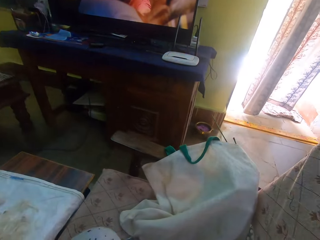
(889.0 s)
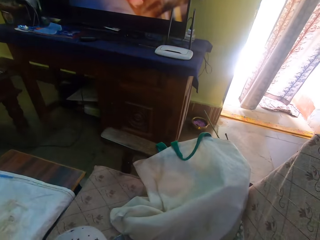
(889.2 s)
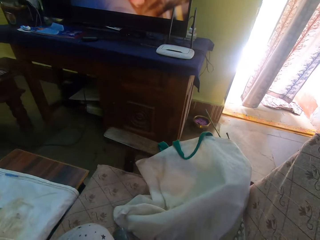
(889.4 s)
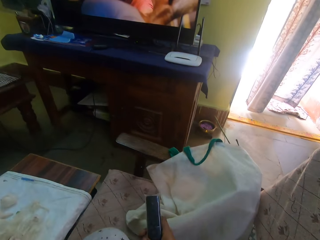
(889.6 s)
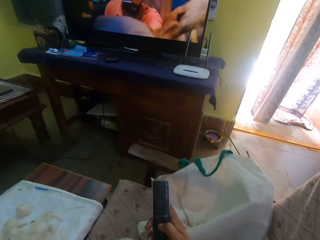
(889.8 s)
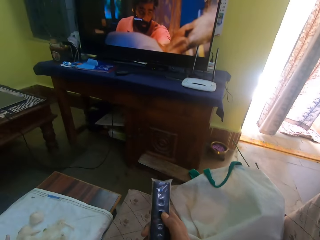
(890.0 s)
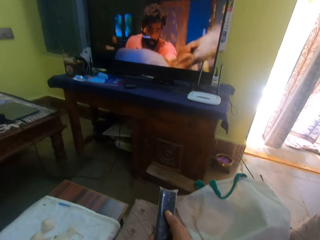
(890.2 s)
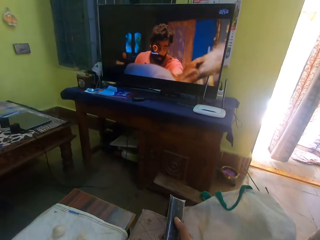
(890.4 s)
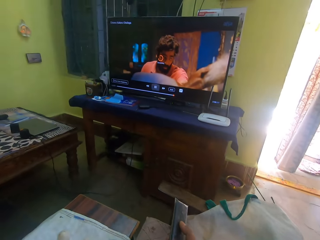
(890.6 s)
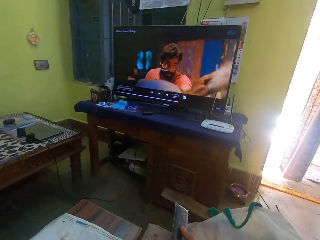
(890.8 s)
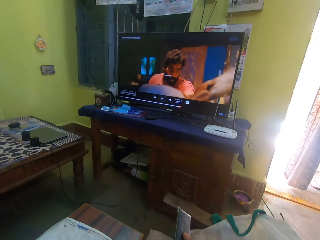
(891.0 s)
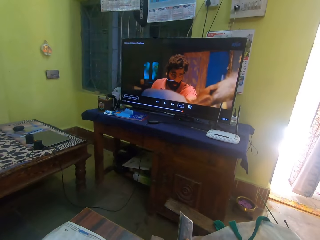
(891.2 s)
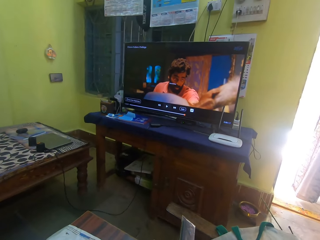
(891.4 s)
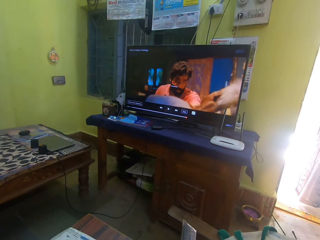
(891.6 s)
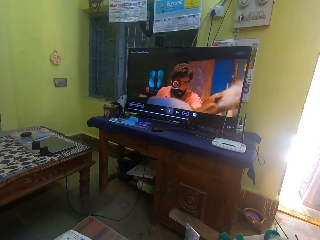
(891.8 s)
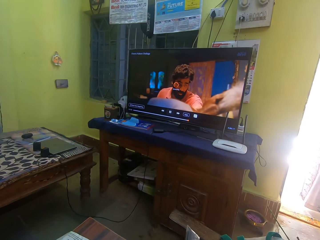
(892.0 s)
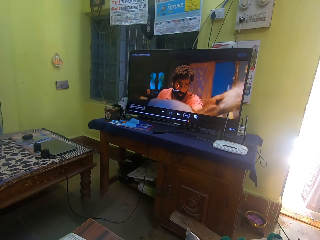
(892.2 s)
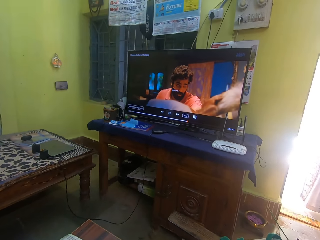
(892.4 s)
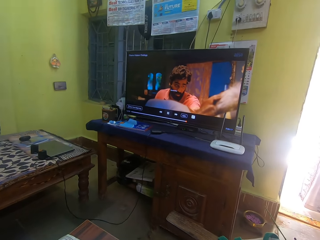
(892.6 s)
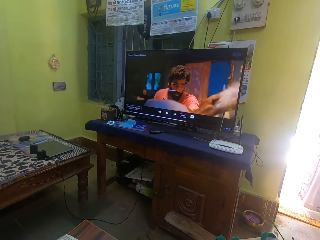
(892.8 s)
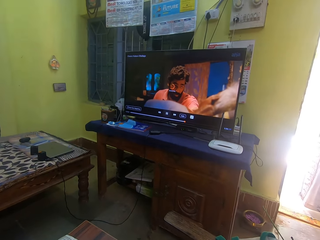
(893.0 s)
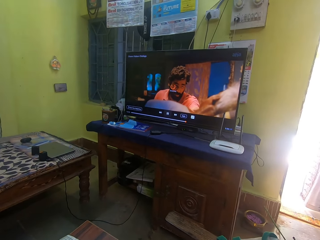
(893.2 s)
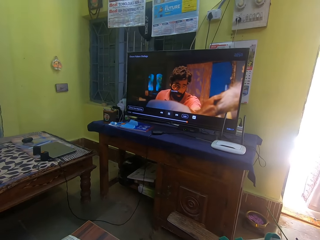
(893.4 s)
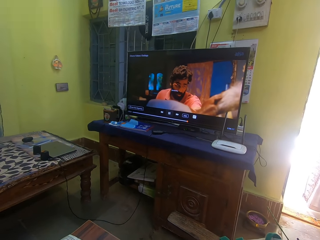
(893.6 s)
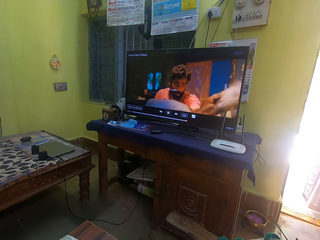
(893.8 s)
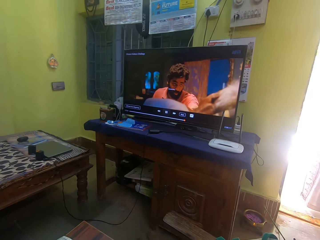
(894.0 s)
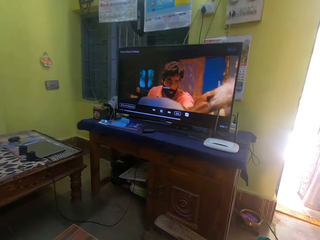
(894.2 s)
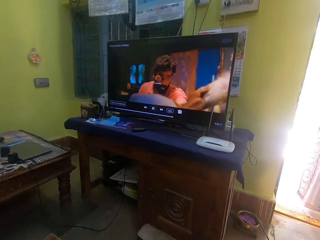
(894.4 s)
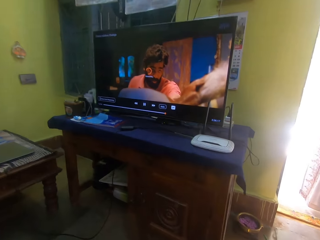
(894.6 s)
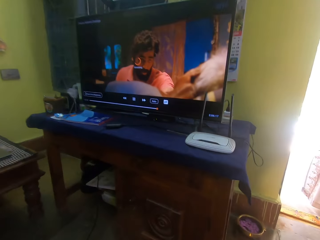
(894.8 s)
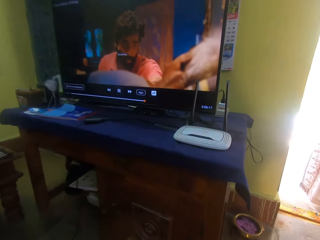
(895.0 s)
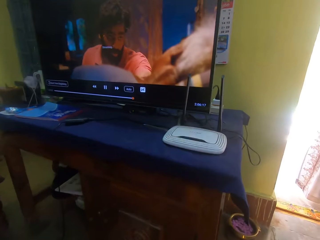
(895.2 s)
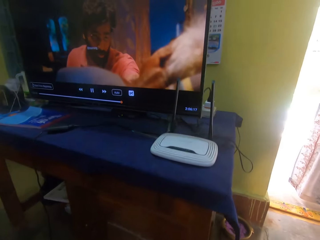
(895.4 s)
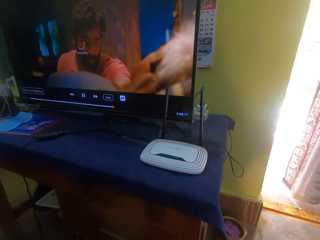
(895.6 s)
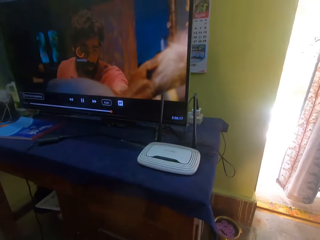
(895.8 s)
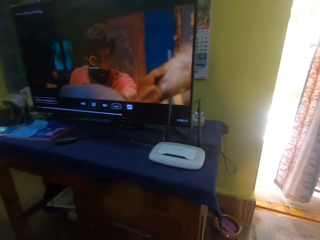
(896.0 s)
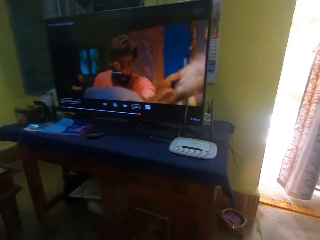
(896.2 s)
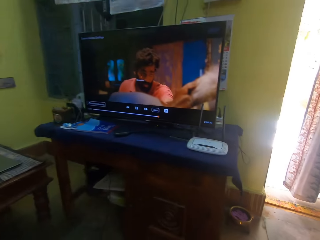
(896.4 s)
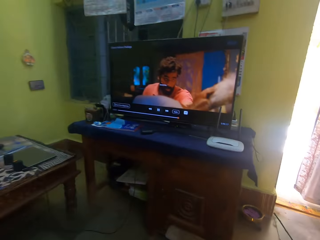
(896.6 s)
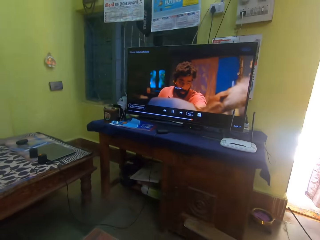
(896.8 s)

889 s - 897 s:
The camera wearer holds a remote. They operate the TV. They move towards the TV and look around.

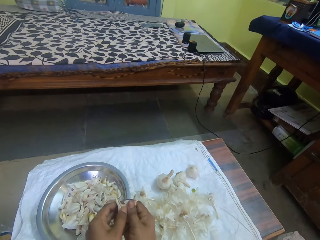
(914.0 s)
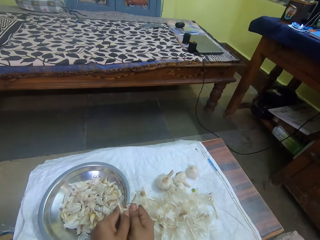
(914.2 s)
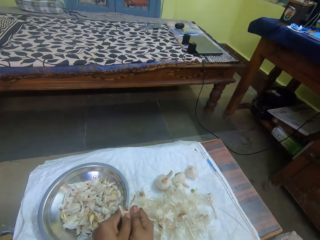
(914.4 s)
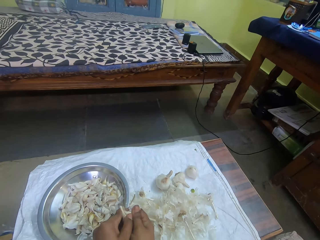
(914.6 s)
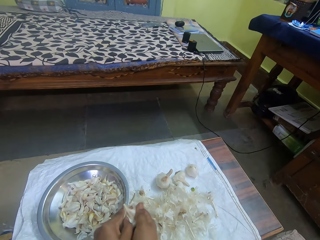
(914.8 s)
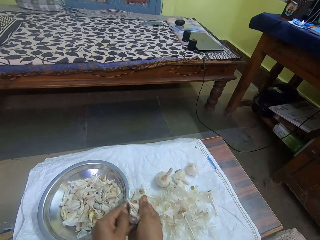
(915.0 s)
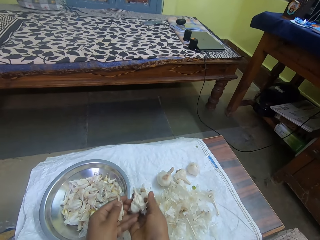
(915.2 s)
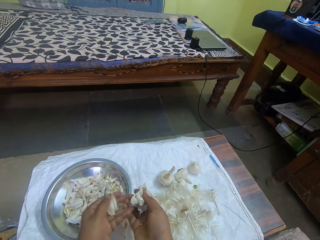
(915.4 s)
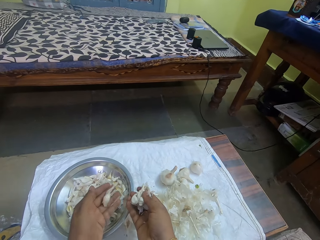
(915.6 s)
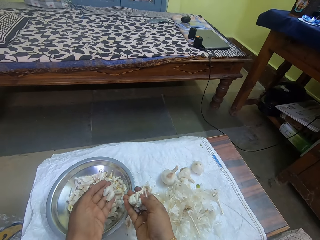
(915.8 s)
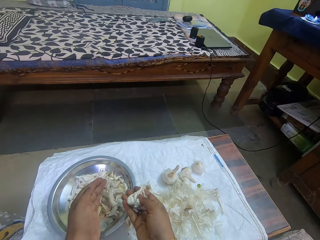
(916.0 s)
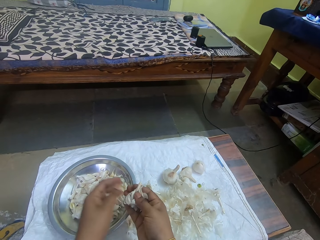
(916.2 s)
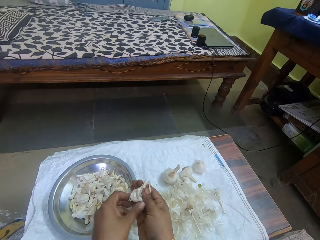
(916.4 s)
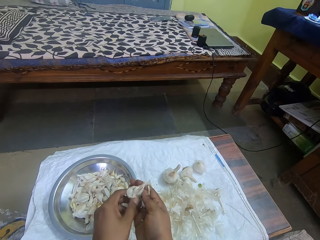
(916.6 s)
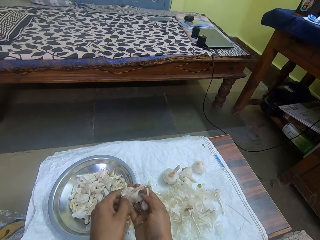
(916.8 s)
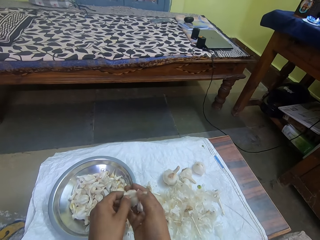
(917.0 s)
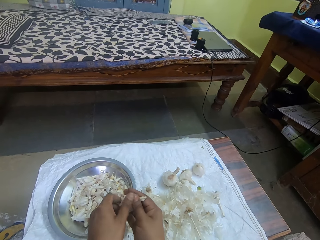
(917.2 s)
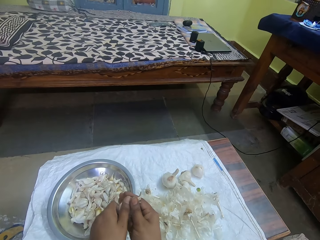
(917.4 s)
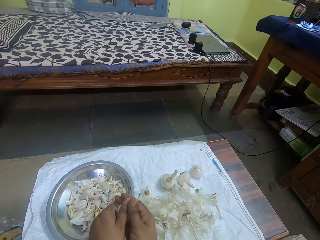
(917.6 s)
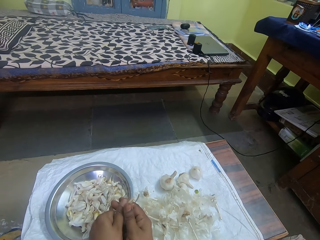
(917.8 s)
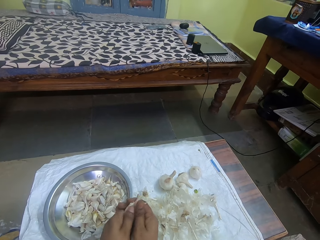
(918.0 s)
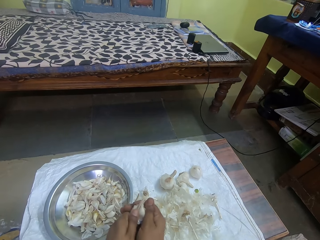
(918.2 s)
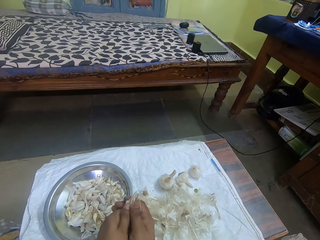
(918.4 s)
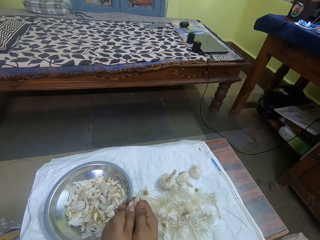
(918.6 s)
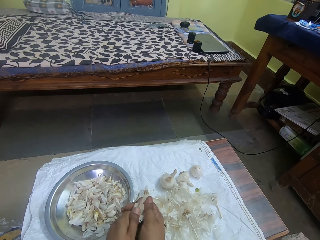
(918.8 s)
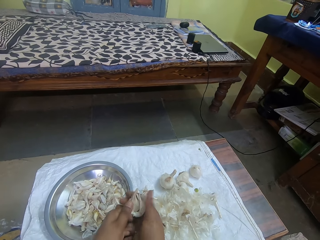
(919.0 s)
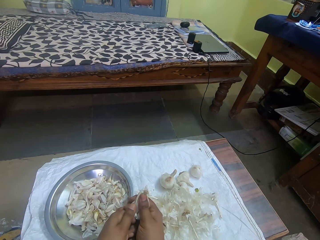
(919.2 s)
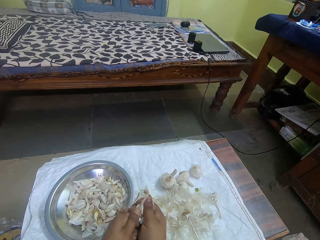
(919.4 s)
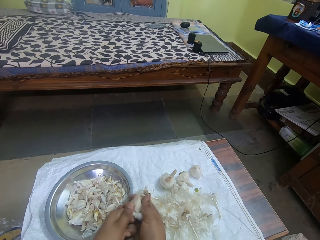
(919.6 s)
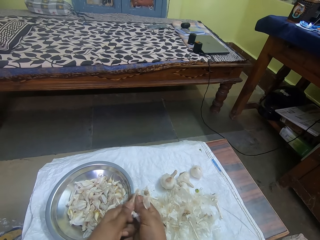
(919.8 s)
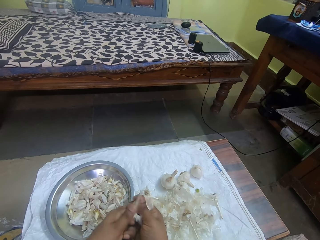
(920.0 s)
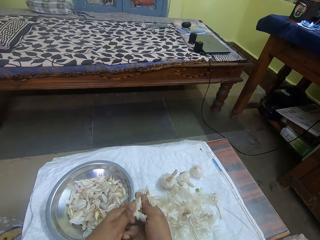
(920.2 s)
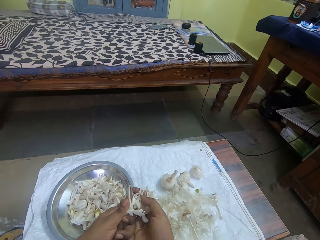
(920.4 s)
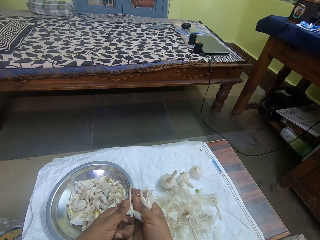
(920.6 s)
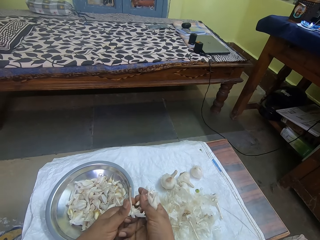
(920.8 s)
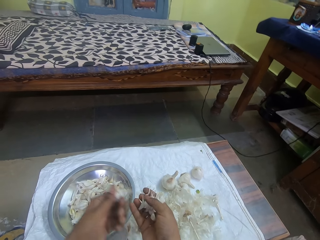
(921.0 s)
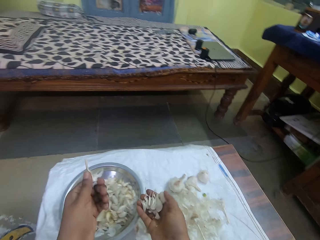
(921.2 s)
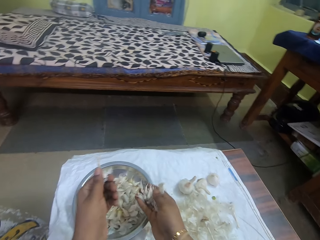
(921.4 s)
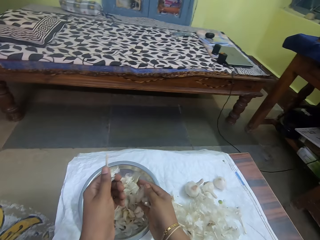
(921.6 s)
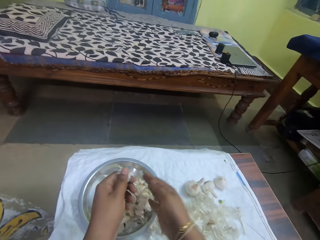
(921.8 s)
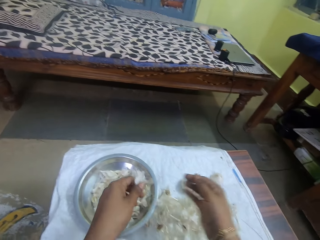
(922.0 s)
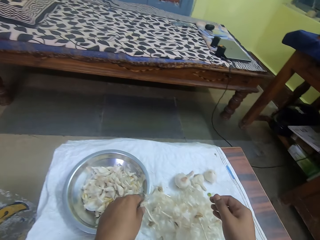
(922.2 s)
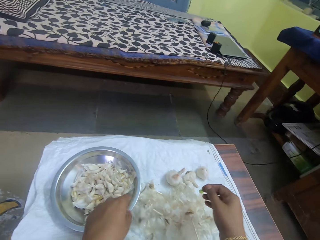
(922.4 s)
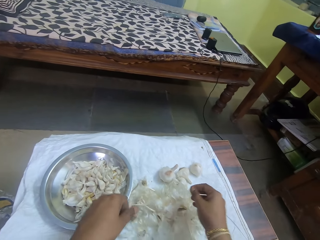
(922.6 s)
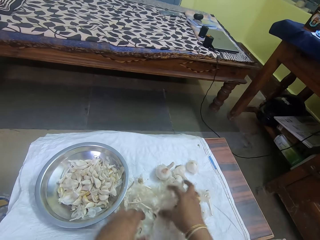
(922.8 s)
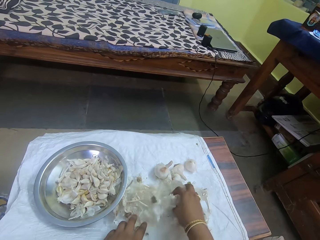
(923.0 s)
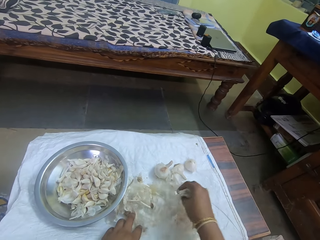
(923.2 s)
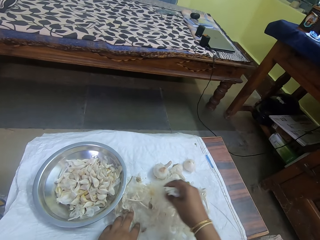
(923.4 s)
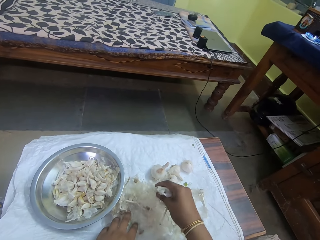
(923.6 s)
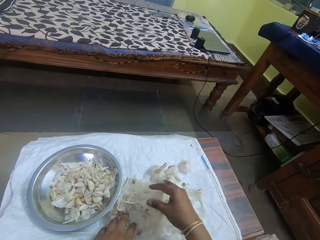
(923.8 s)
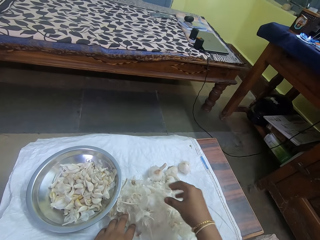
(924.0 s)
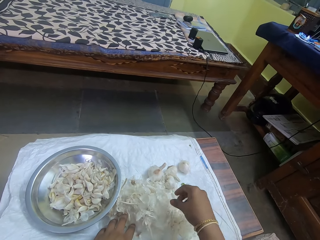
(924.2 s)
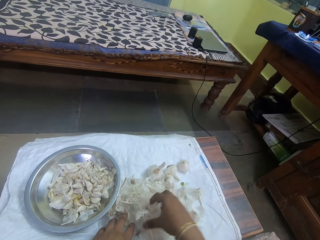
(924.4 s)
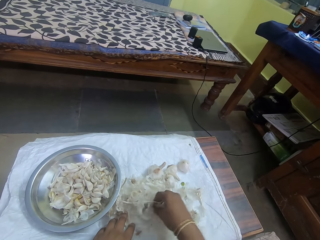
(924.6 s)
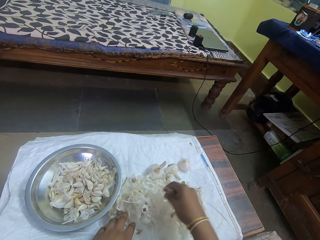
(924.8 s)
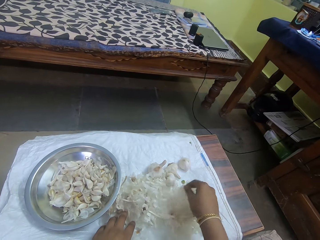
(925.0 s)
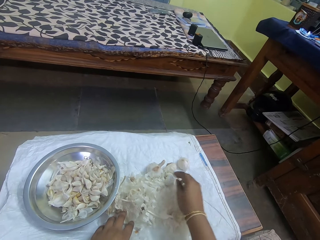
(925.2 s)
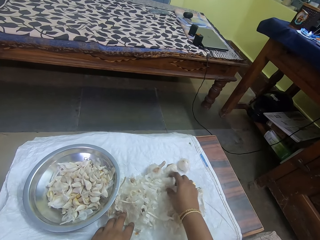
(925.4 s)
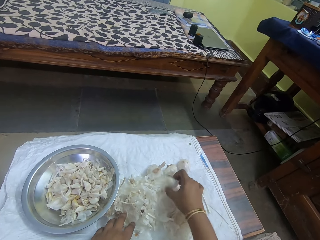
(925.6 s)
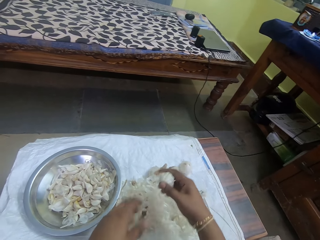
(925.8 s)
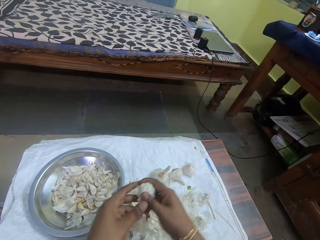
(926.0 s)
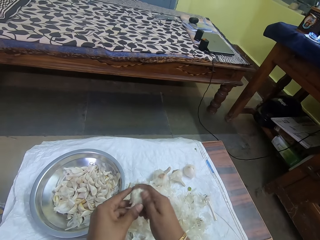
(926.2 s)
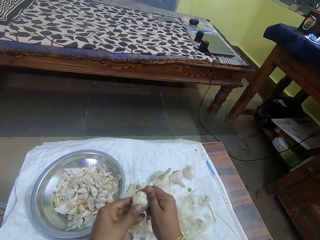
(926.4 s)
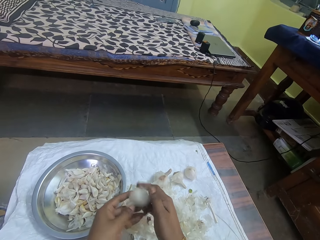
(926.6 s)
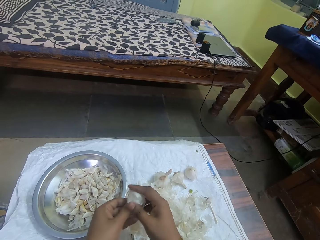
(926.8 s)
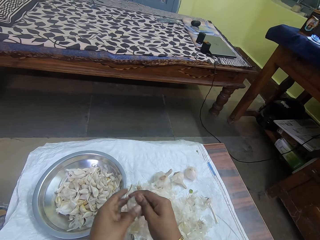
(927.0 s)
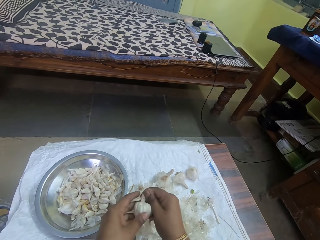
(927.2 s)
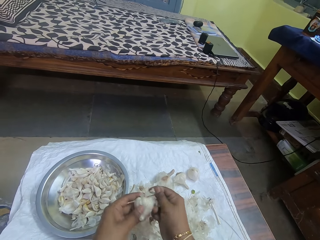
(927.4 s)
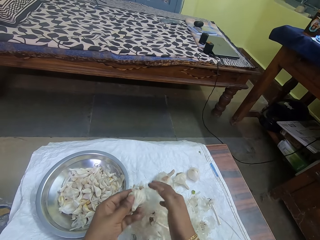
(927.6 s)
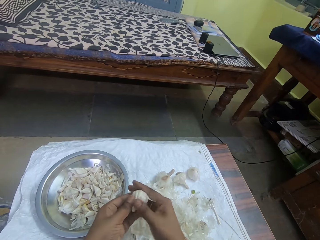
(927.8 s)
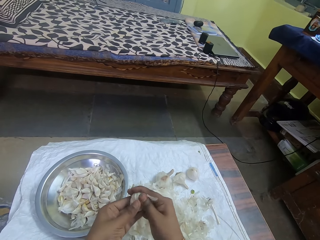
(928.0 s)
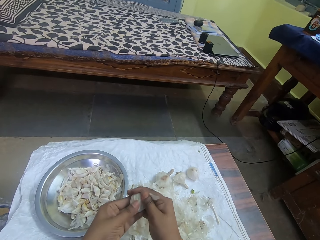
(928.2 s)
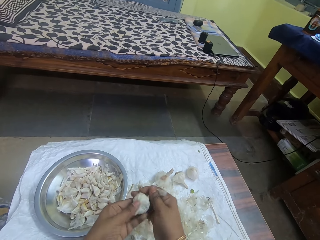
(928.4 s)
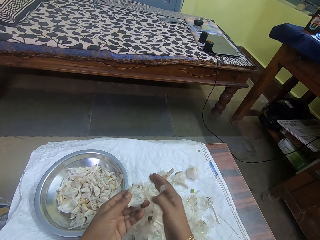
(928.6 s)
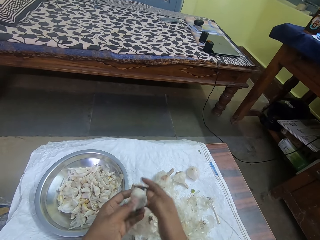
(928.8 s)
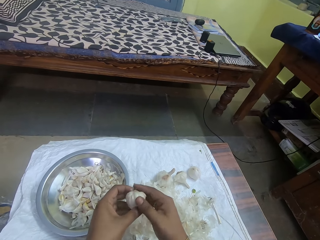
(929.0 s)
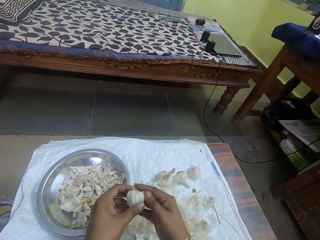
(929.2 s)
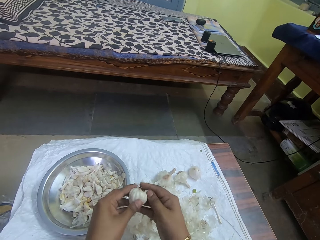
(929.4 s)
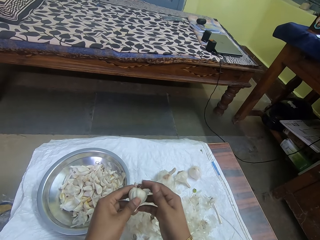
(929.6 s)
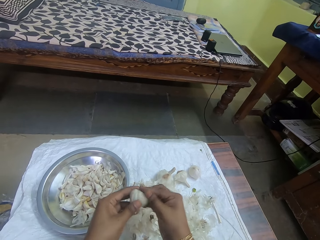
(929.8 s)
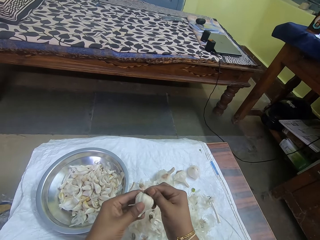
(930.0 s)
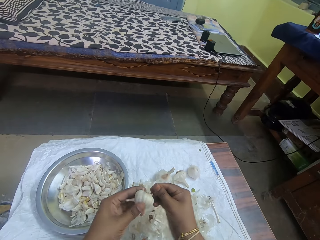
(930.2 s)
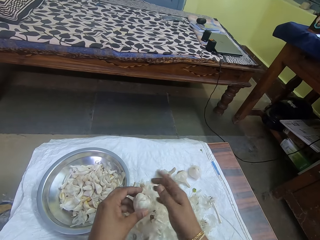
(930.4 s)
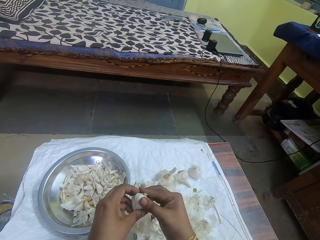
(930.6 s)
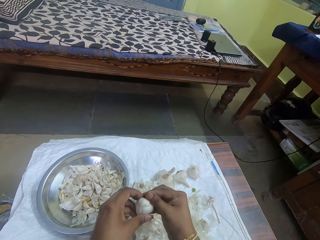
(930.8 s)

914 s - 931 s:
The camera wearer removes the cover. They hold the garlic. They put onions in a bowl. They separate the onions in pieces with hands. They put the onions in the bowl. They put a peel on a table. They touch the covers. They pick the onion from the table. They peel the onions.
